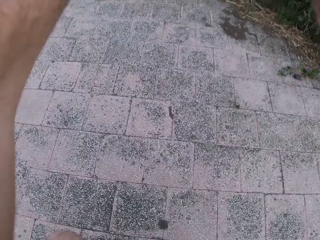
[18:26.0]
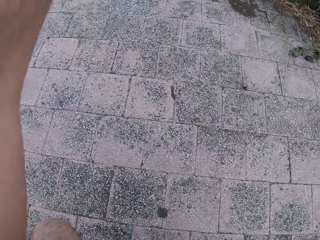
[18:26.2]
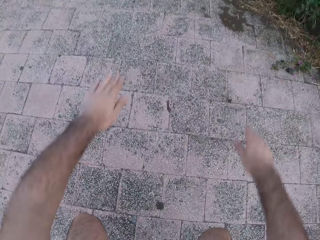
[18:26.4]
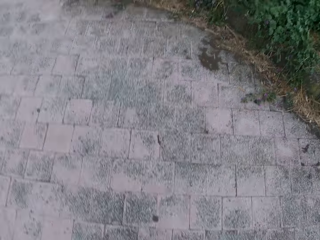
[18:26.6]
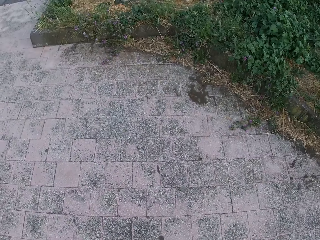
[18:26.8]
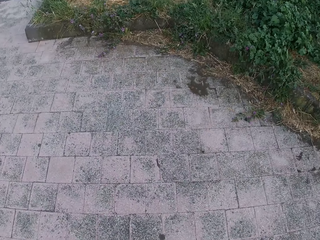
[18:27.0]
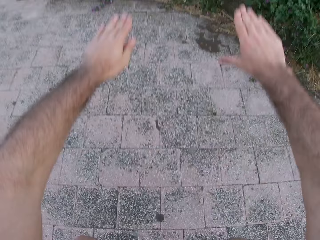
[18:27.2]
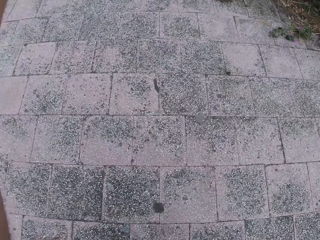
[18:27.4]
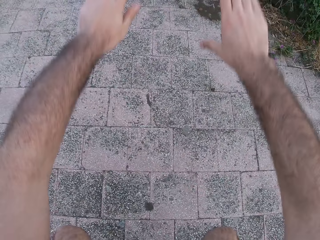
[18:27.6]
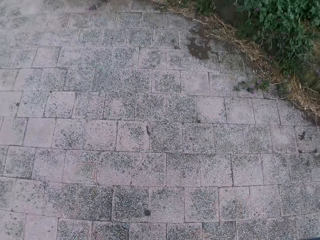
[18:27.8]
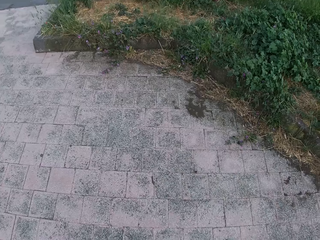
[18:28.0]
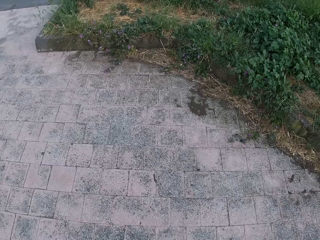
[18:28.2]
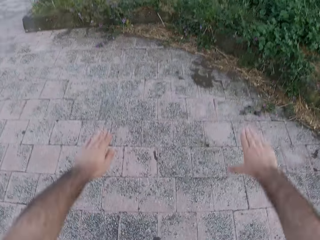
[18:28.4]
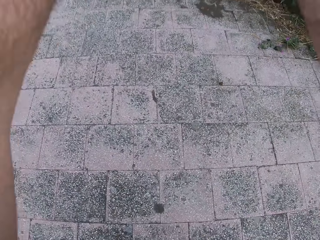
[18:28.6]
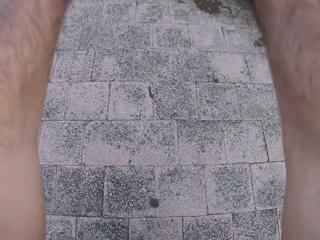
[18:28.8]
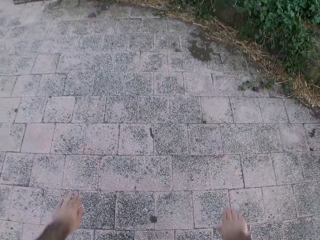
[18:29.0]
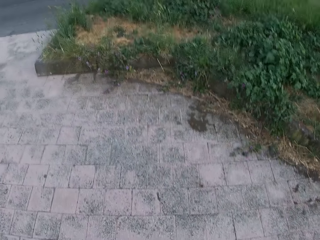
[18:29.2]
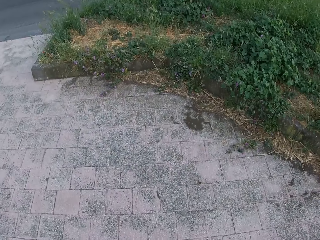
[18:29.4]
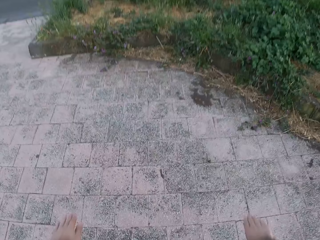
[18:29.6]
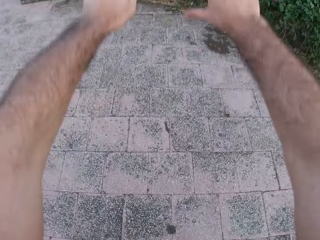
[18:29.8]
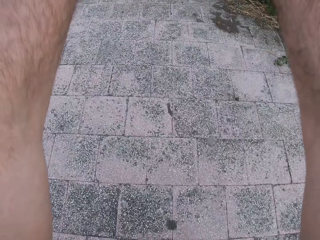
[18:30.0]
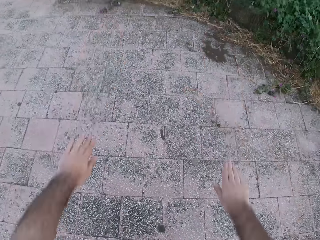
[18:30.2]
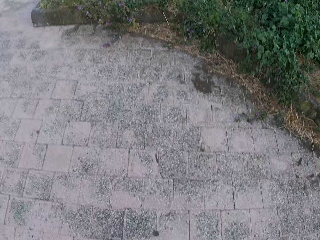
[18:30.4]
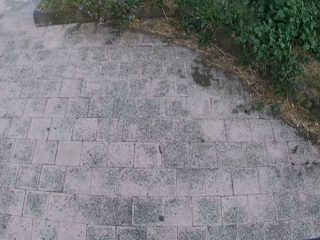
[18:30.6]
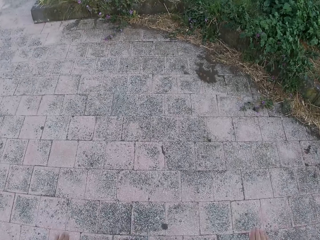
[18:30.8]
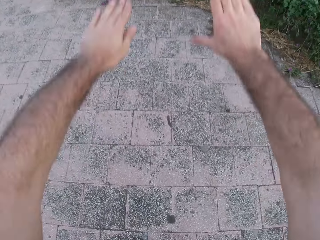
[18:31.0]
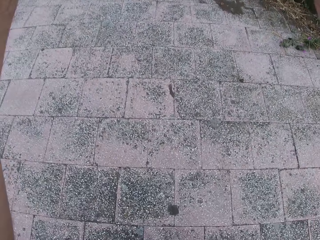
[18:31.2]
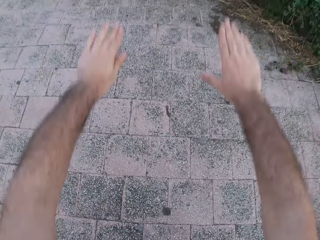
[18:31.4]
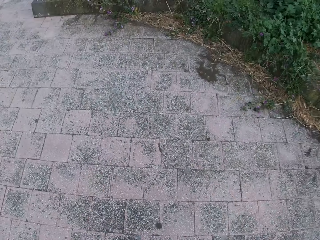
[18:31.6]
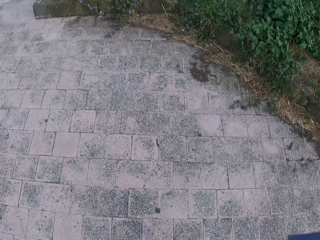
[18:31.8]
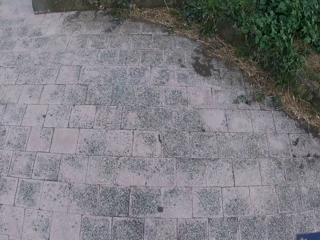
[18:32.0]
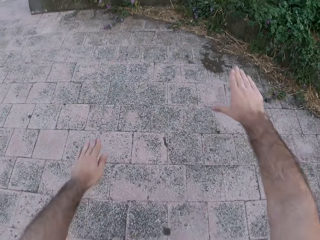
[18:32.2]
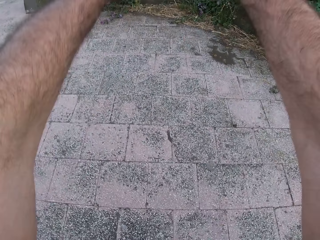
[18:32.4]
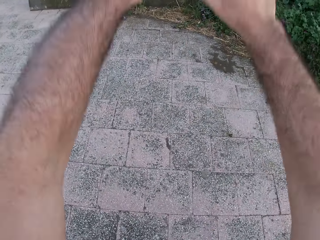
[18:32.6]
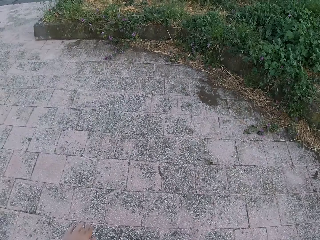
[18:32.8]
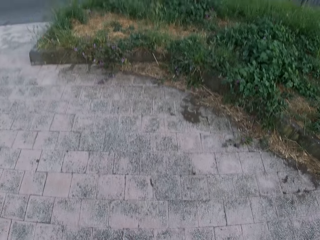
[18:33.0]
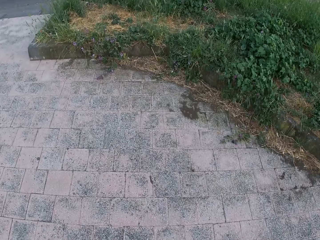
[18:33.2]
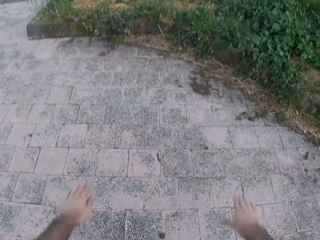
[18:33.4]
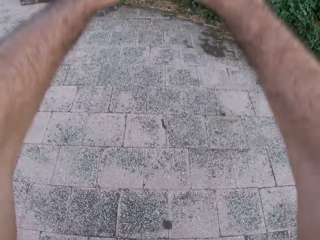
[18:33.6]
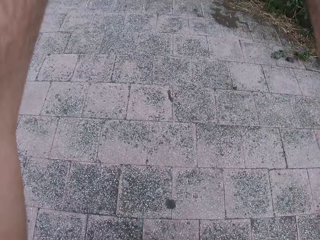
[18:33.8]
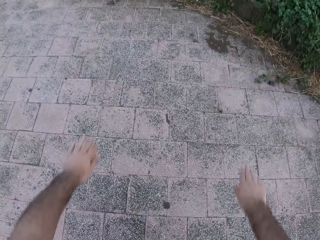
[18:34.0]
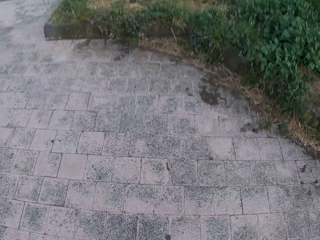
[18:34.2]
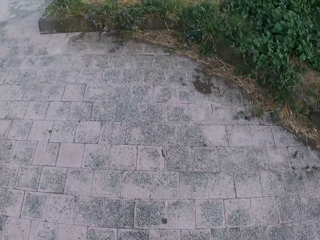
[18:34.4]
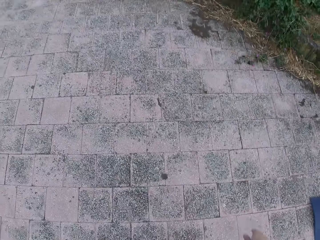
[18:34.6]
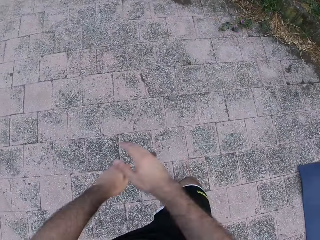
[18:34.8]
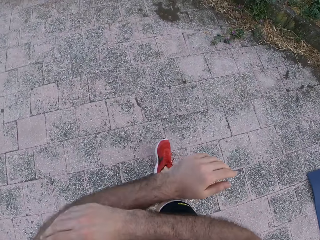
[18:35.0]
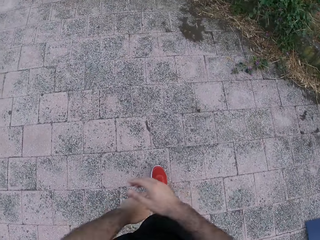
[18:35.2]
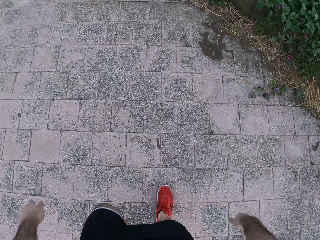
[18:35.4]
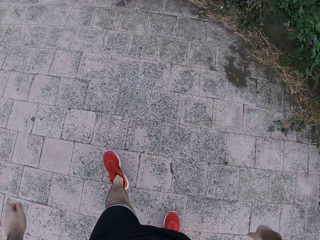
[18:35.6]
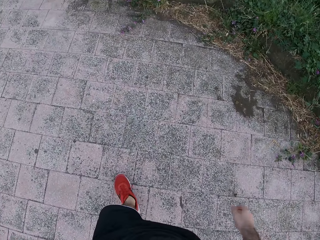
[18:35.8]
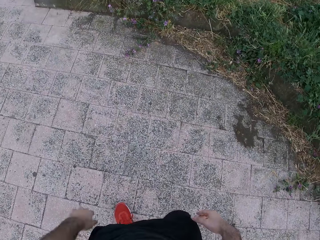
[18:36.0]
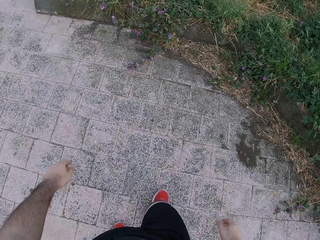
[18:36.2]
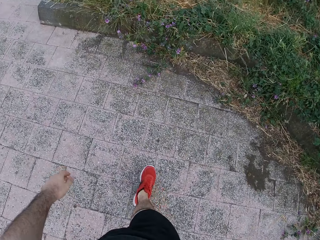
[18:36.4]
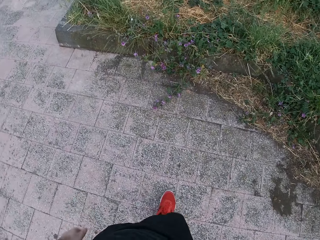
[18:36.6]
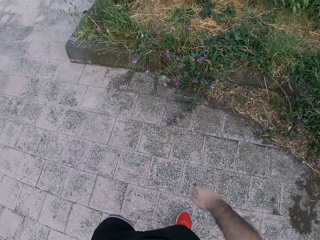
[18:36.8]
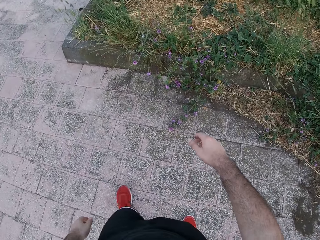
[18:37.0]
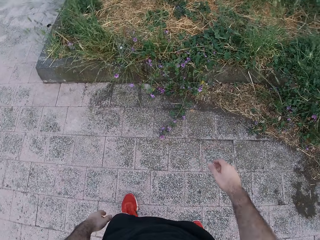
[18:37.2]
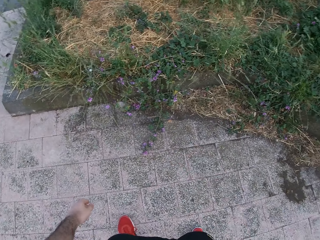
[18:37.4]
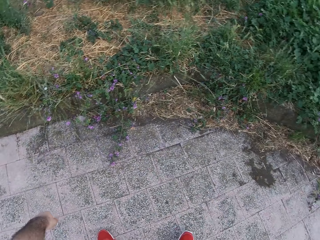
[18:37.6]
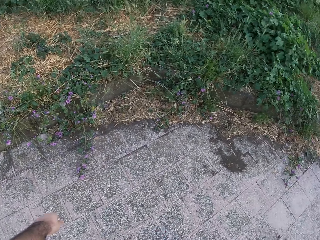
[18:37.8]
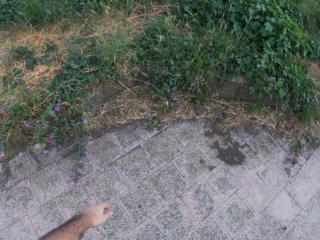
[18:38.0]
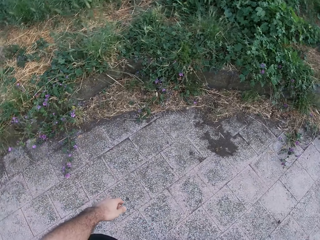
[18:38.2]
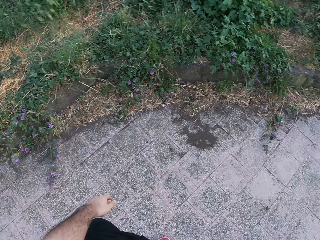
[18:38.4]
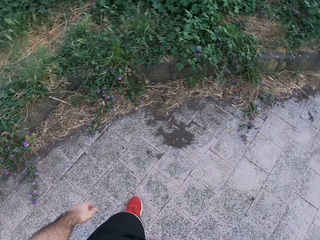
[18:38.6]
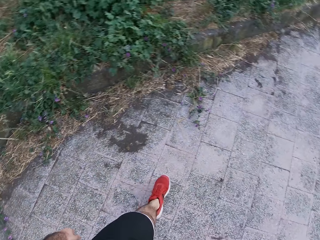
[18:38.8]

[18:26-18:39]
The camera wearer looks down, lifts both hands and drops both hands. They look down, lift both hands and drop both hands. They look down, lift both hands and drop both hands. They look down, lift both hands and drop both hands. They look down, lift both hands and drop both hands. They lift both hands and drop both hands. They look down, lift both hands and drop both hands. They look down, lift both hands and walk around.

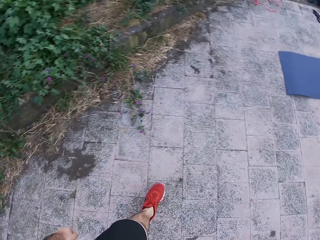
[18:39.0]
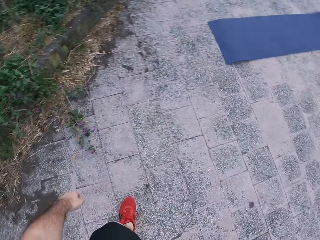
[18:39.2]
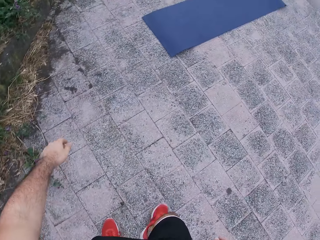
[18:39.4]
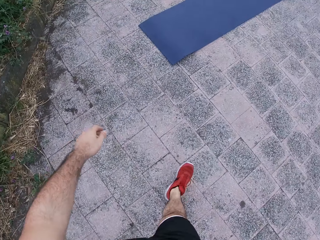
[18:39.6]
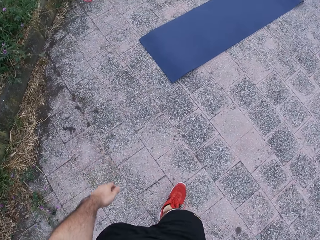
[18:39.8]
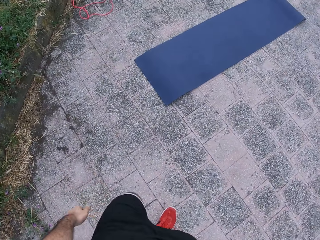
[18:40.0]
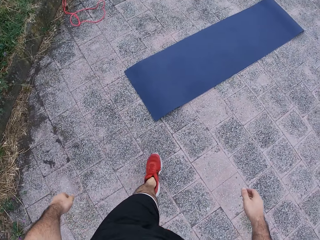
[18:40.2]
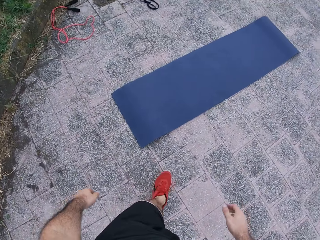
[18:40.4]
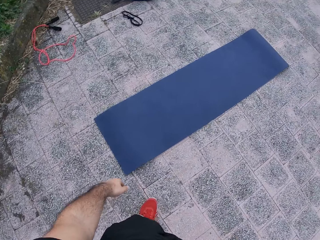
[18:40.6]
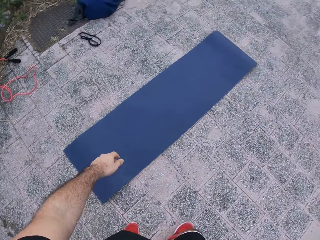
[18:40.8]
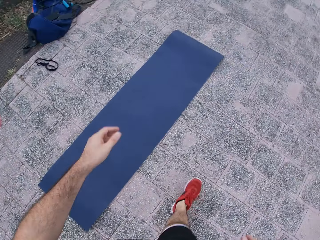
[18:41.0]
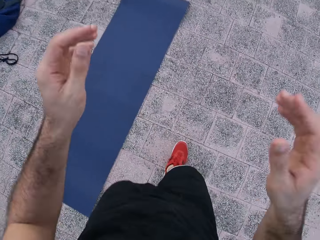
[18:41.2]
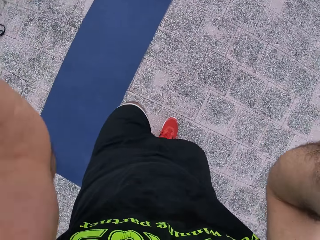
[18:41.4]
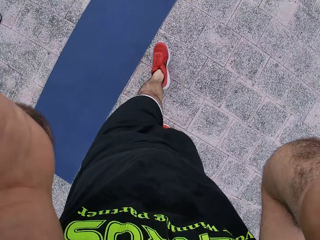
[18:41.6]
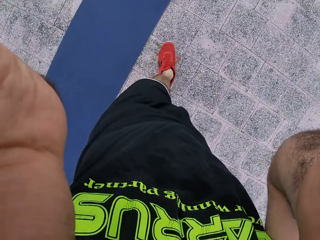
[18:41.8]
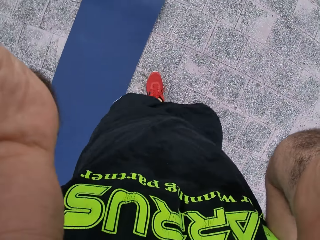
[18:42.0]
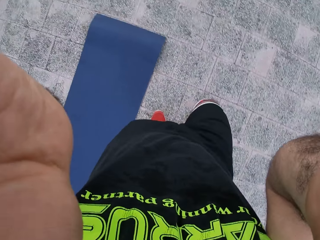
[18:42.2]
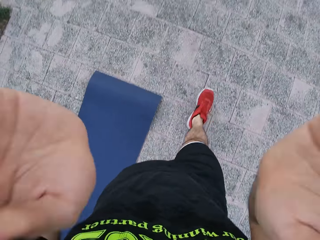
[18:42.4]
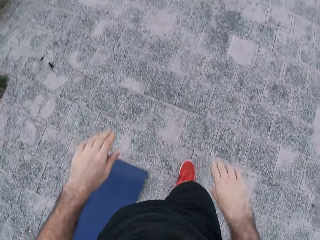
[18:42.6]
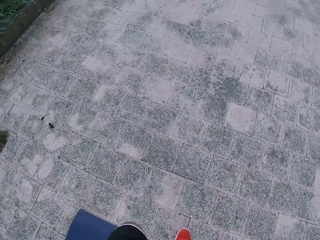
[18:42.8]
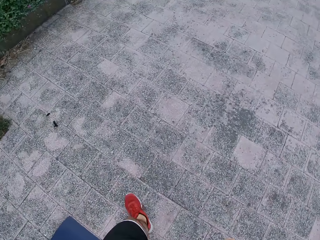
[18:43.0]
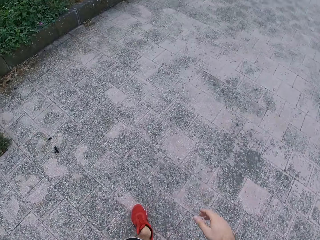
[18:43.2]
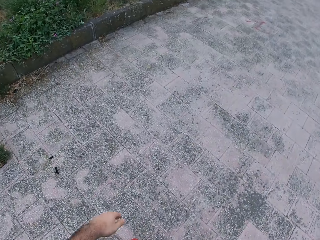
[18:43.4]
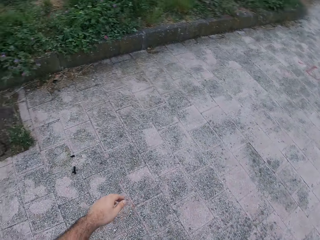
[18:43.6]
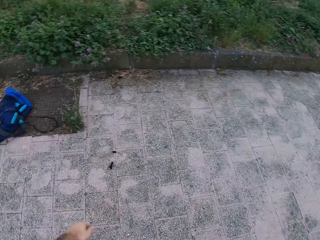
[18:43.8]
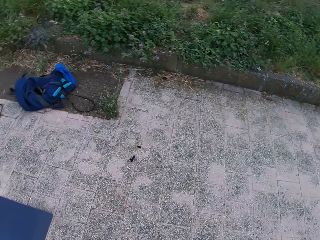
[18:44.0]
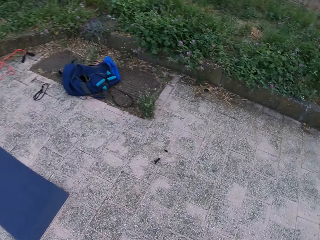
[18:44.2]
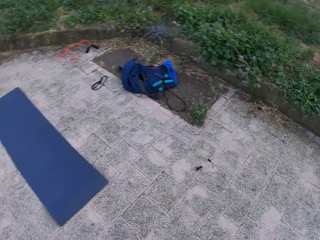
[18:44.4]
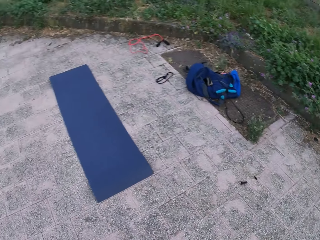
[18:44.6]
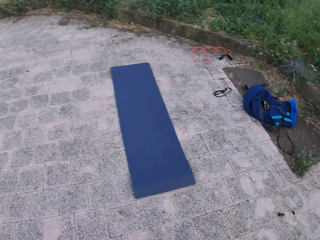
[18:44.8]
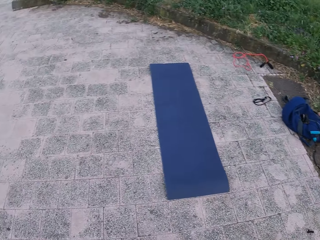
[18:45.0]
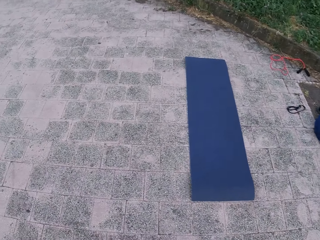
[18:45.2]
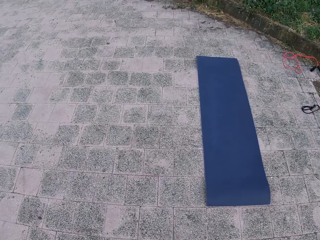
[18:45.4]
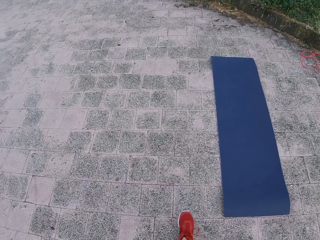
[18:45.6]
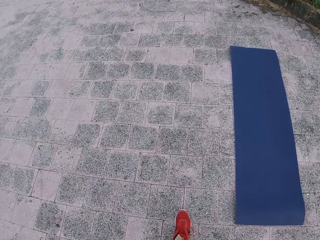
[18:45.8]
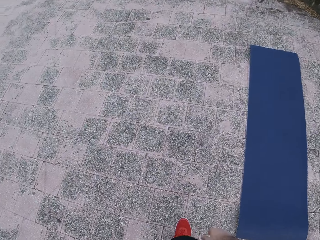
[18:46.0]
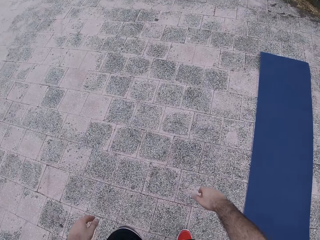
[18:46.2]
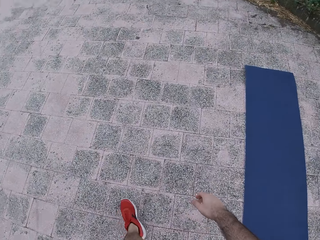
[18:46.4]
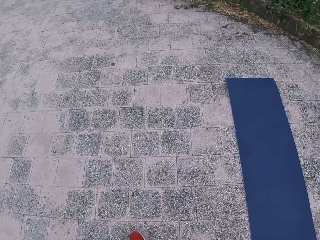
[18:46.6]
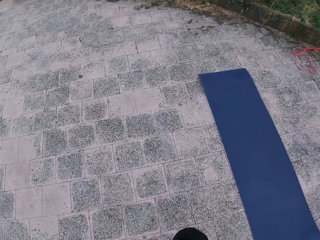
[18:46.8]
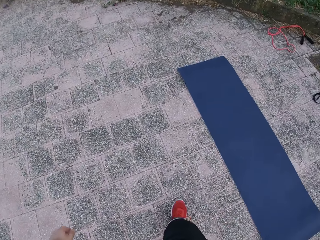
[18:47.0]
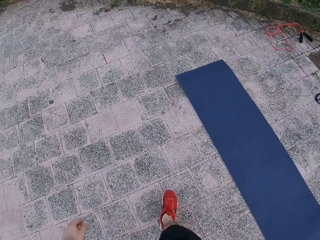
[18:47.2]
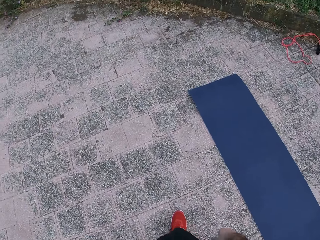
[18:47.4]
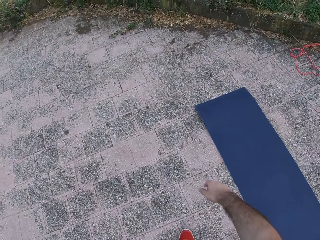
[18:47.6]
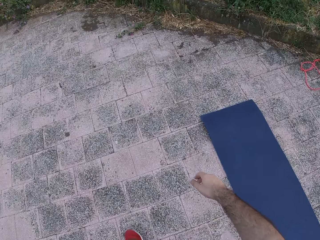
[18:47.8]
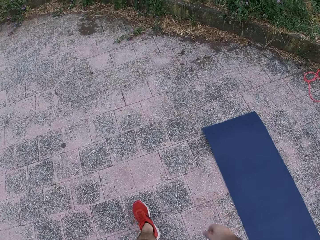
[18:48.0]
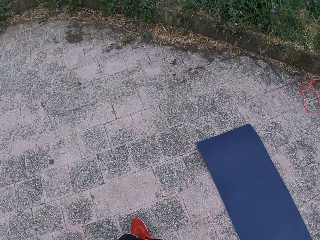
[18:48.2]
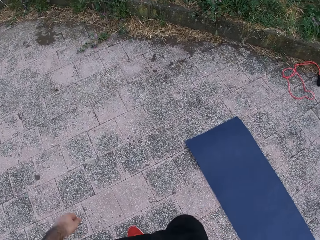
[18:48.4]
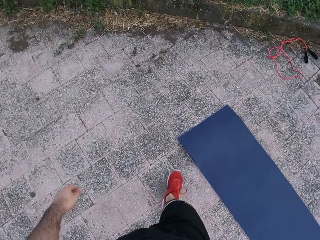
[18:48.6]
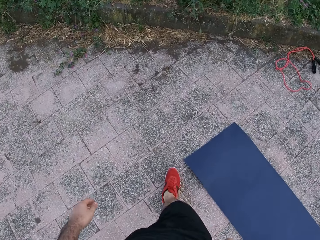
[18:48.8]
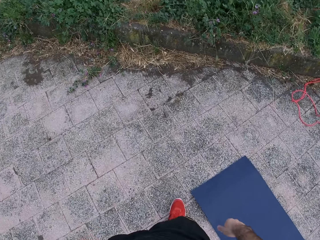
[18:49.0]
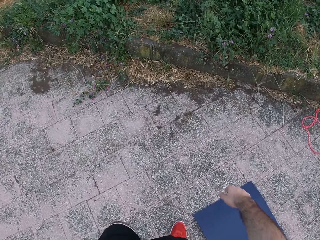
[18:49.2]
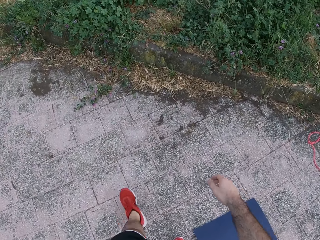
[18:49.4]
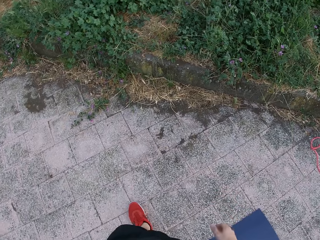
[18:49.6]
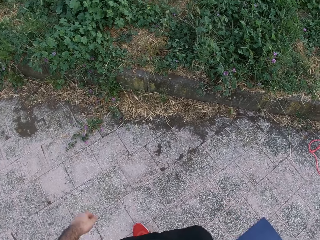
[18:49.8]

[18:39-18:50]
The camera wearer lifts both hands. He adjusts his camera. He drops both hands and walks around.
